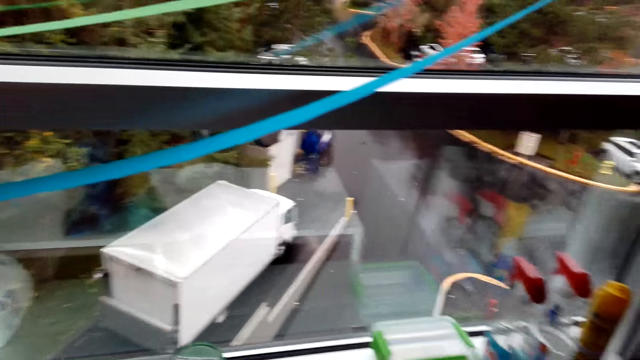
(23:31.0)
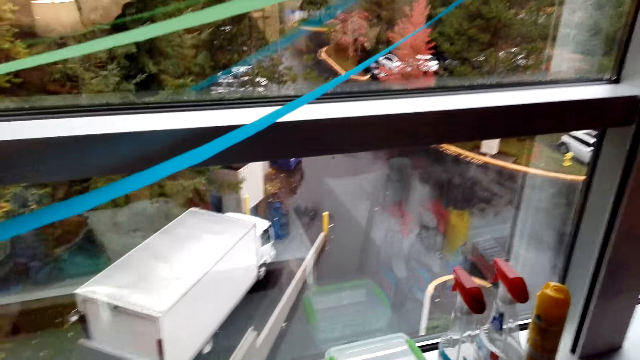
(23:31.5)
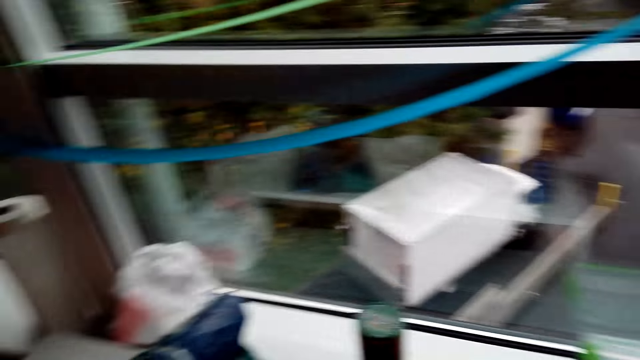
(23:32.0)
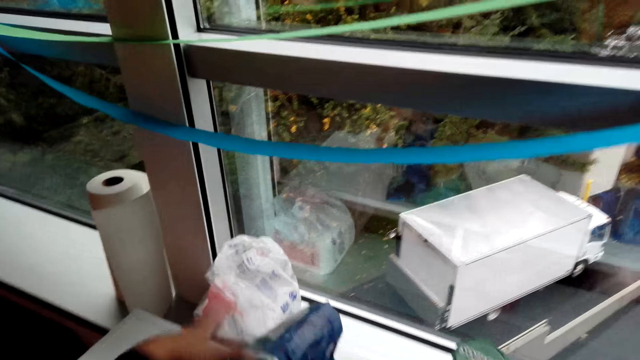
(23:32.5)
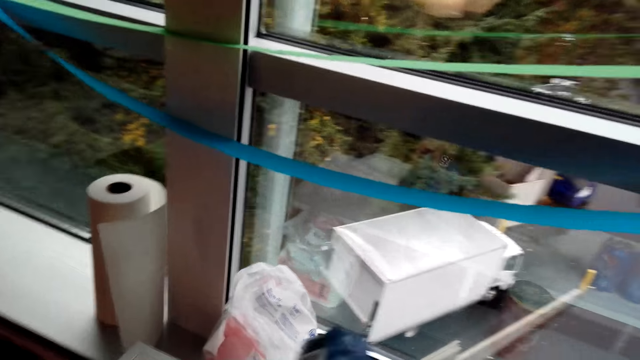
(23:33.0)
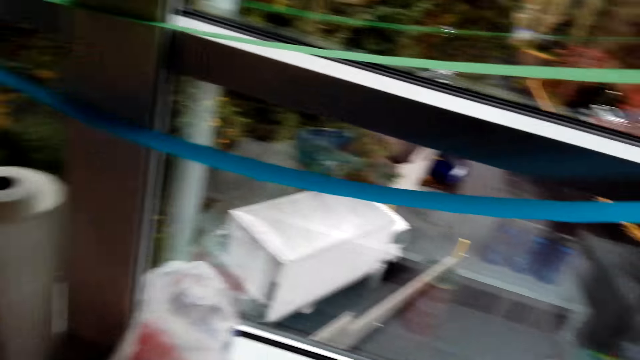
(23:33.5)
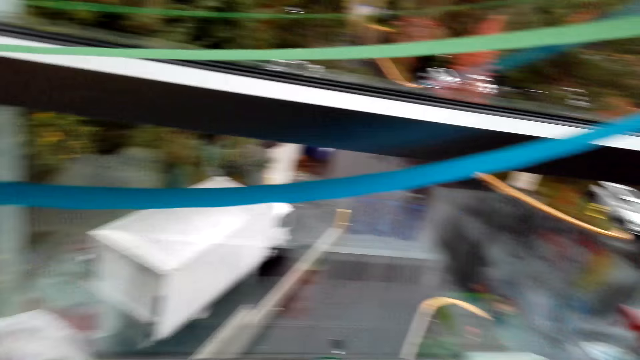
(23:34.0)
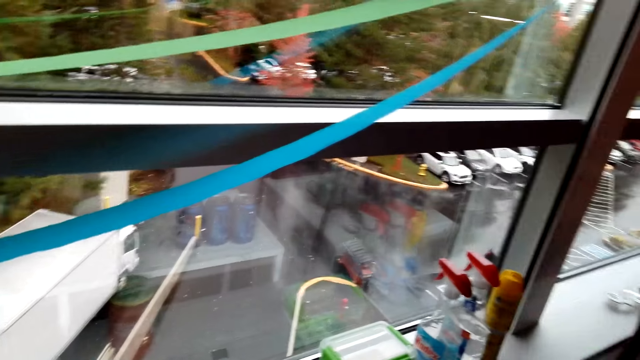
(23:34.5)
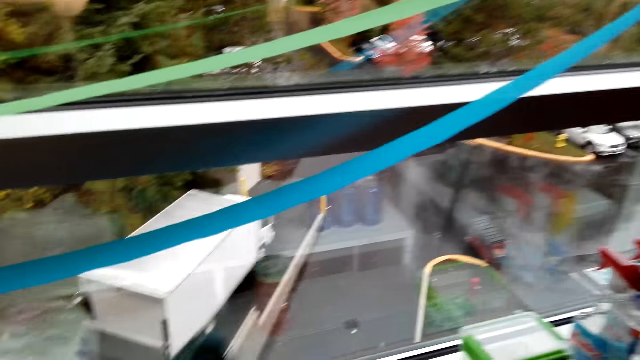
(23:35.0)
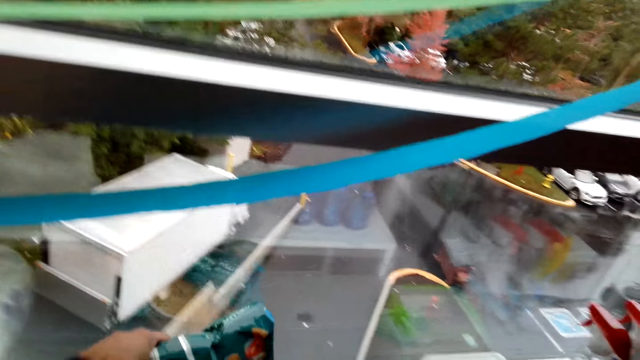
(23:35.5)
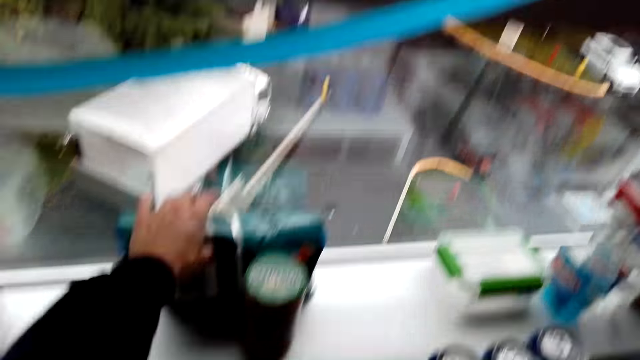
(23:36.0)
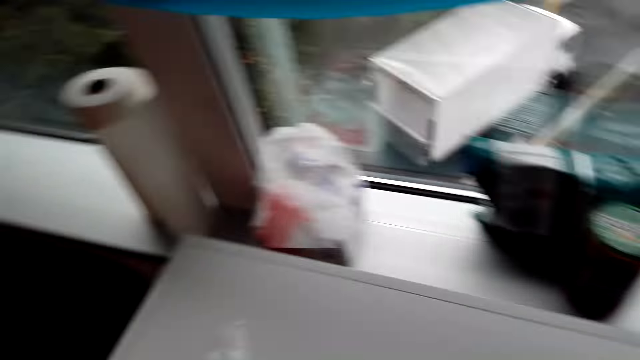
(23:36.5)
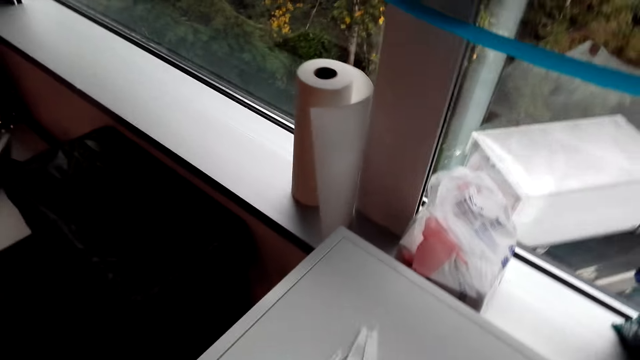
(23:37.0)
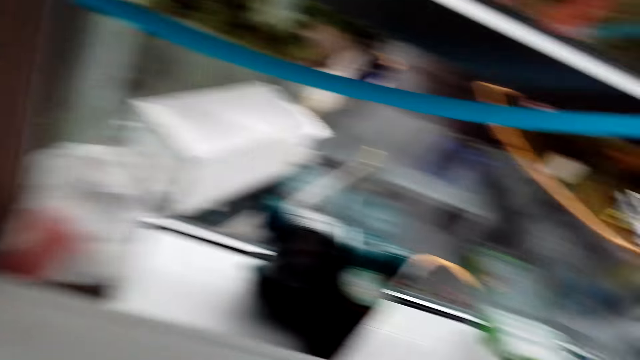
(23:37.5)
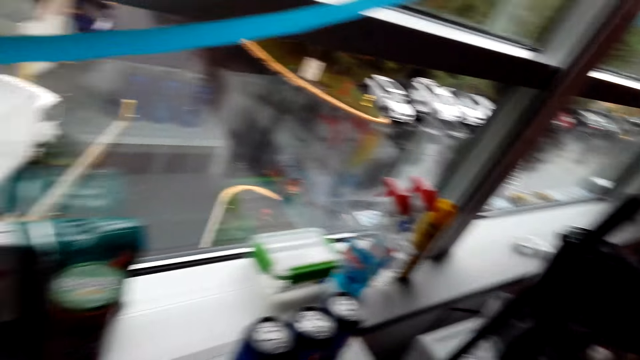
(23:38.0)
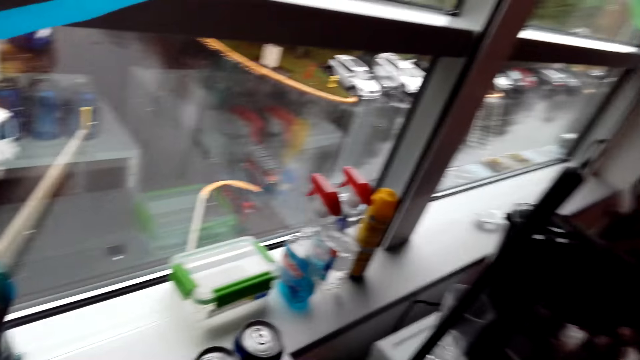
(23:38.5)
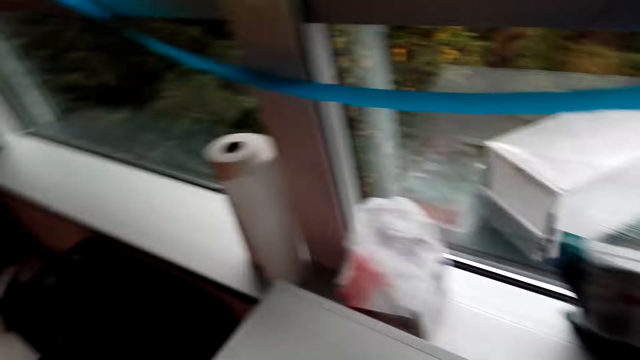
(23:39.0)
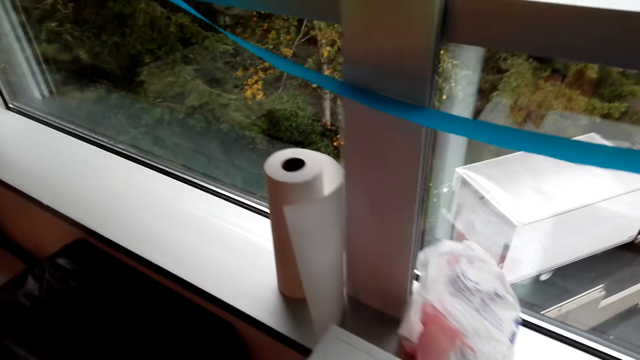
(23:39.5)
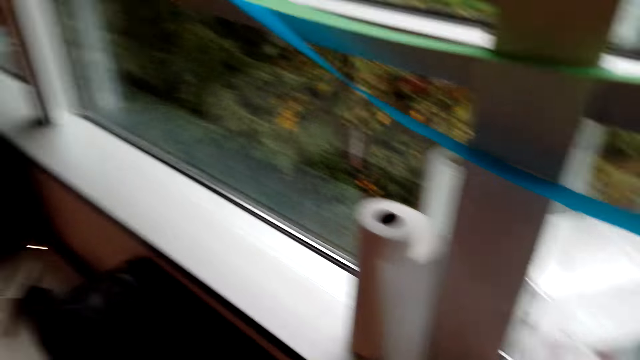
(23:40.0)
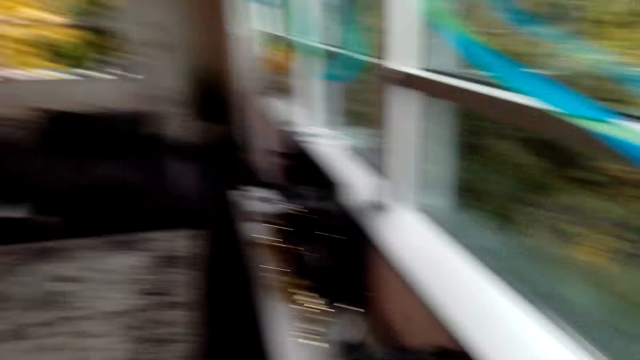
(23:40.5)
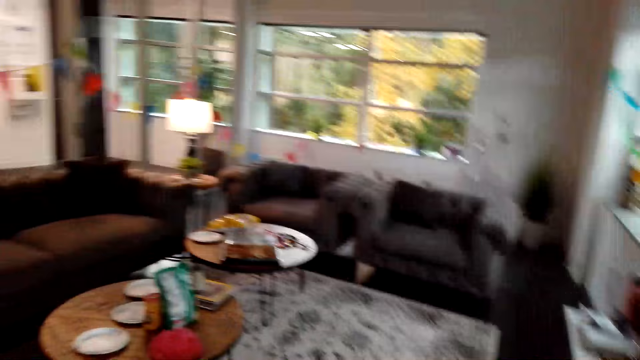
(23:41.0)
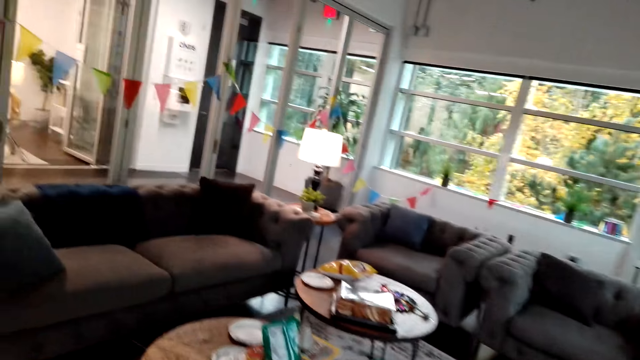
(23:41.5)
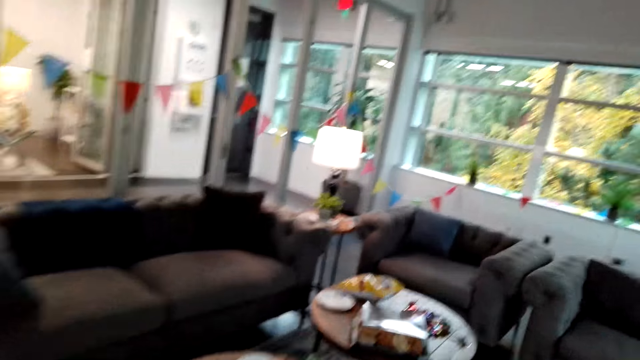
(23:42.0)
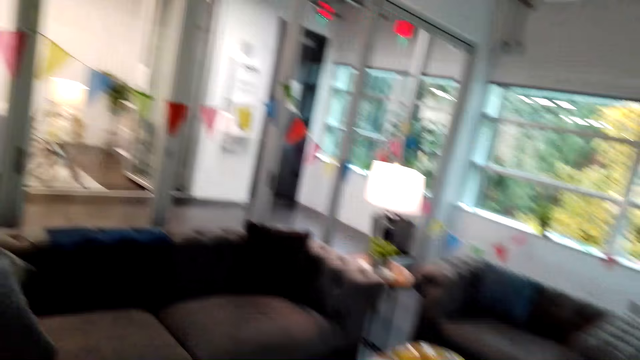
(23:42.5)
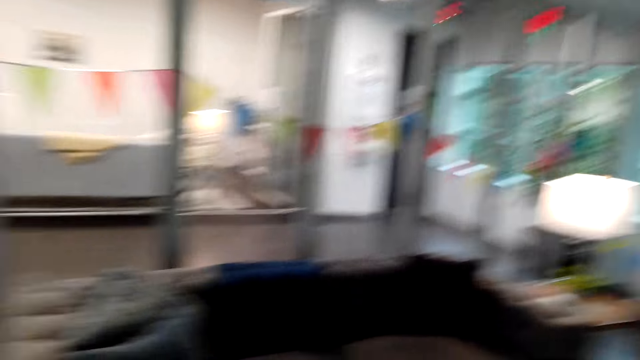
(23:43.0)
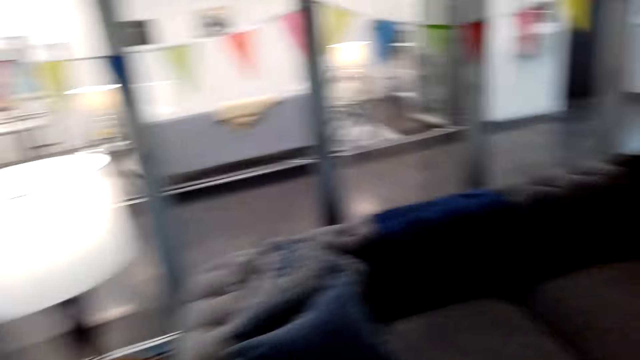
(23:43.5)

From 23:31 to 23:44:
The camera wearer puts the tin on the table. They pick up something. They move the packet from the table. They put something on the window. They look around the hotel. They walk around the hotel.

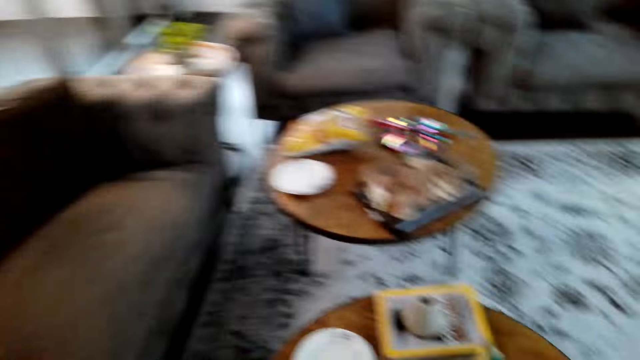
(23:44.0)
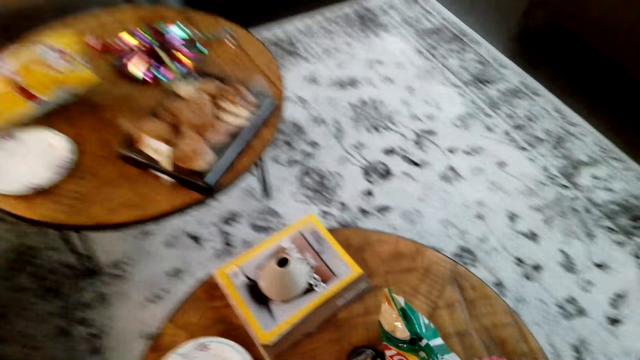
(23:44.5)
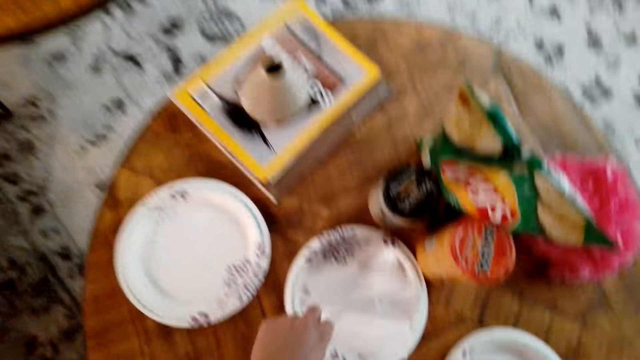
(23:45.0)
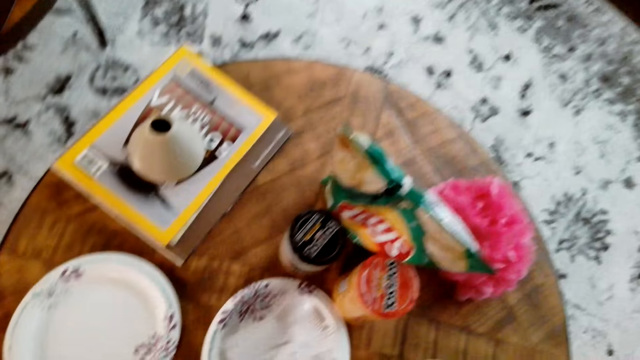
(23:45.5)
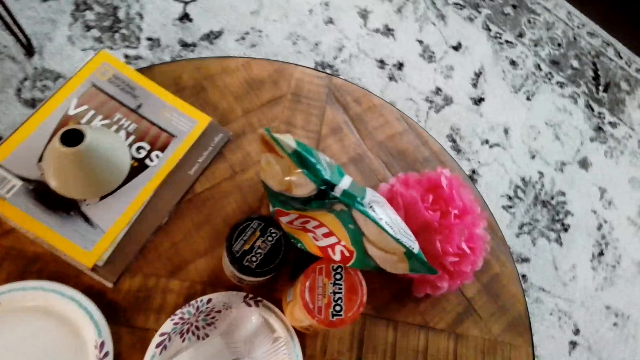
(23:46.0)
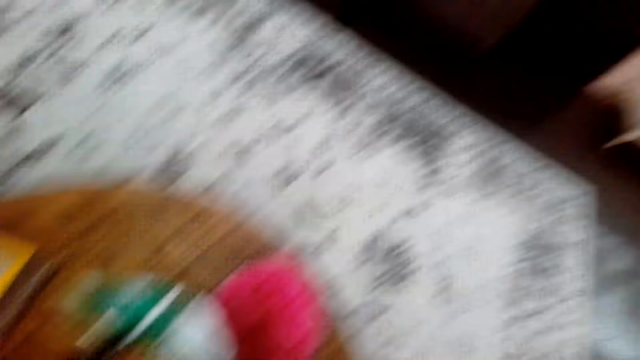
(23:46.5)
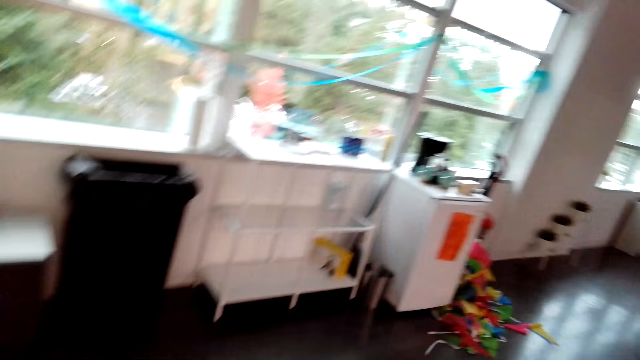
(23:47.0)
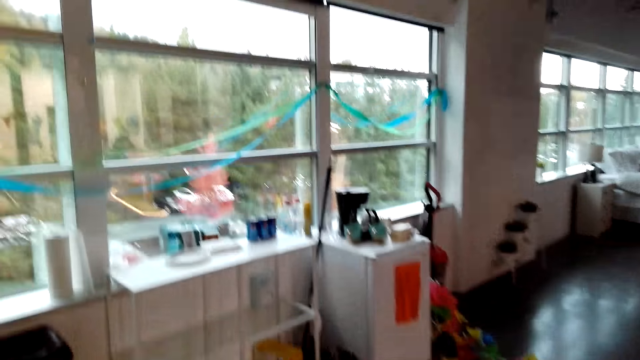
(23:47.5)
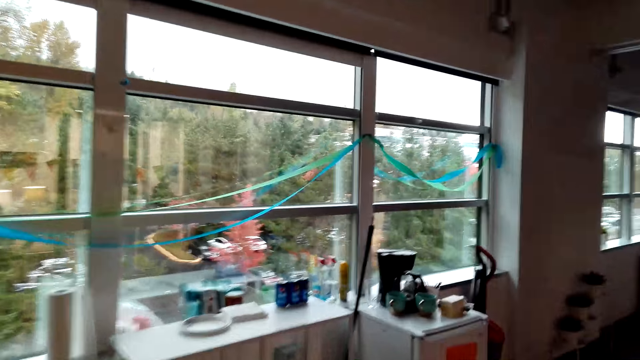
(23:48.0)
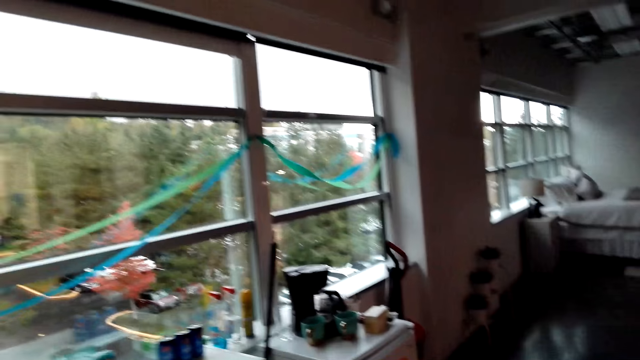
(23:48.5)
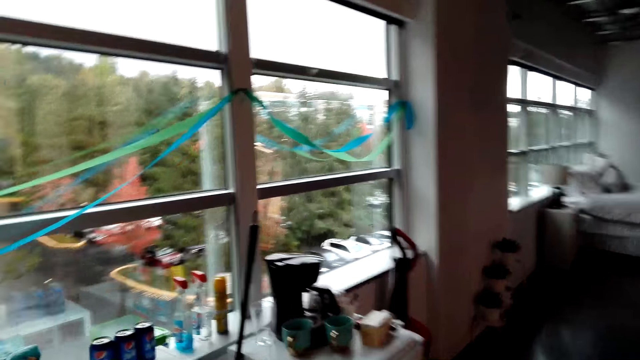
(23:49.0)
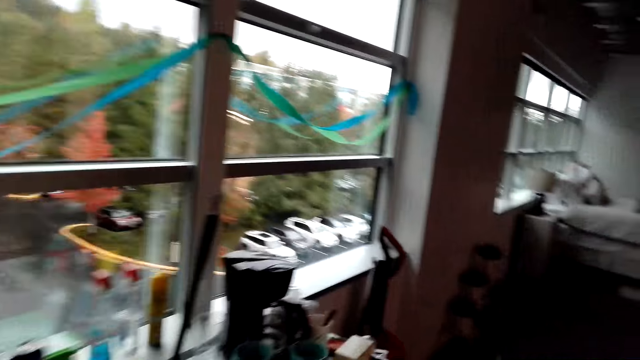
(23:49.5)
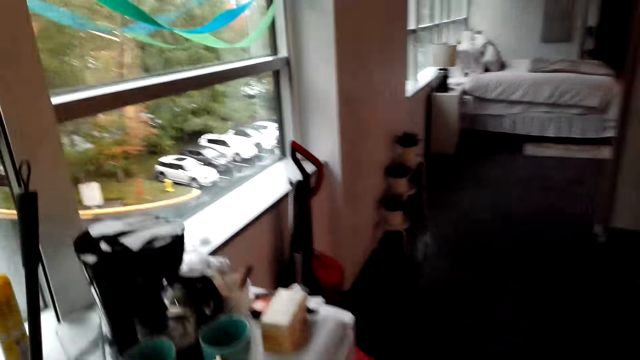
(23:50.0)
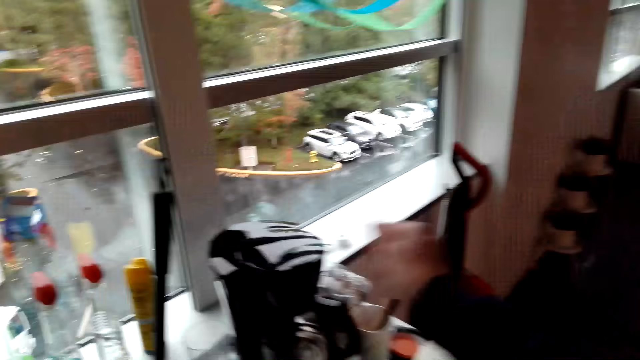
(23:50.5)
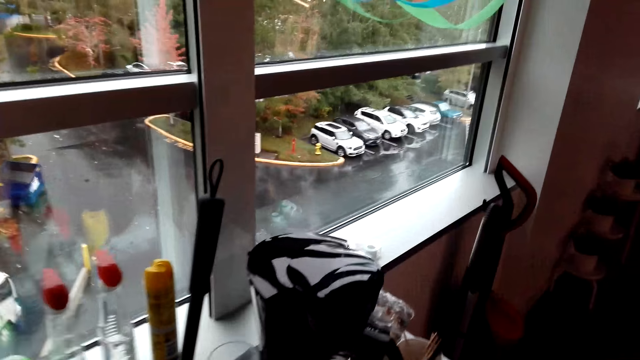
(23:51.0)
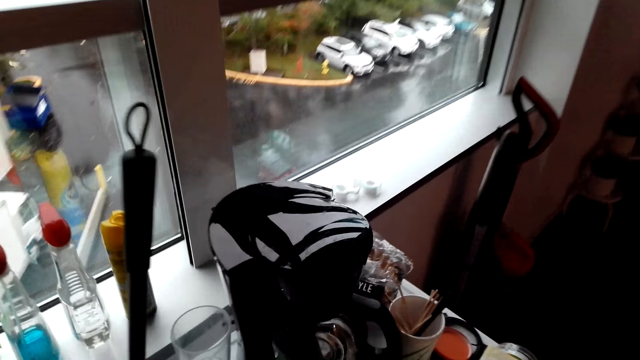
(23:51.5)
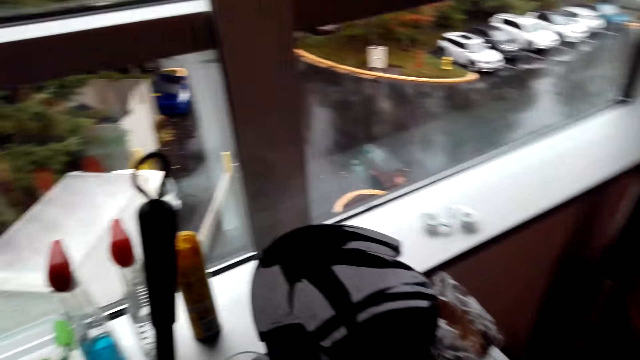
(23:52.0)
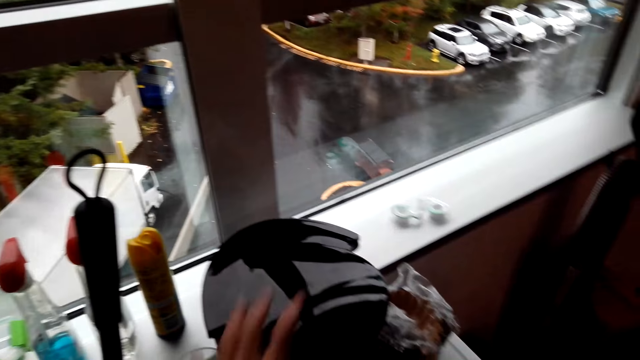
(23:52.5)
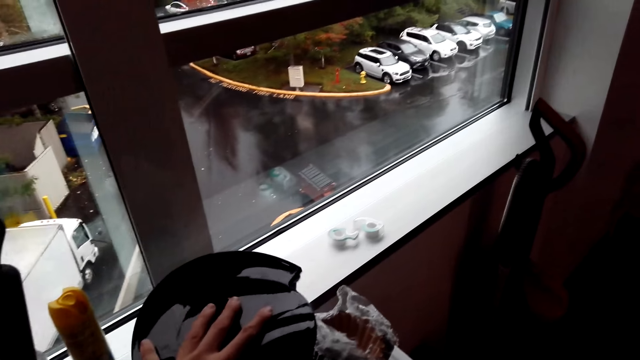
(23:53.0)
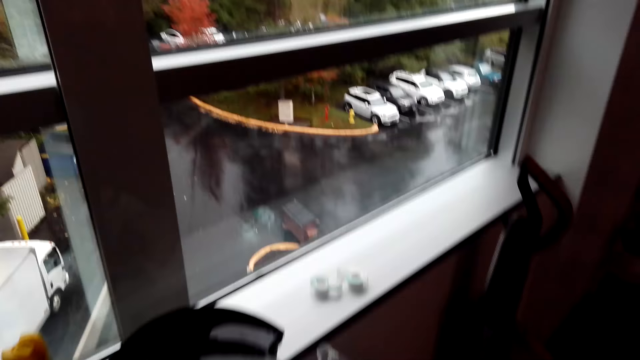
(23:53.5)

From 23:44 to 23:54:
The camera wearer picks up something on a plate. They put something in the plate. They look around the hotel. They walk around the hotel. They hold the electric kettle.
